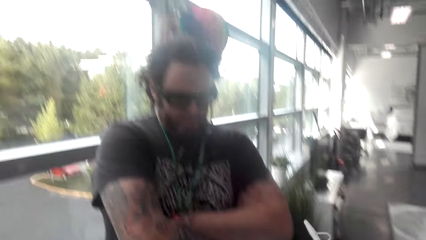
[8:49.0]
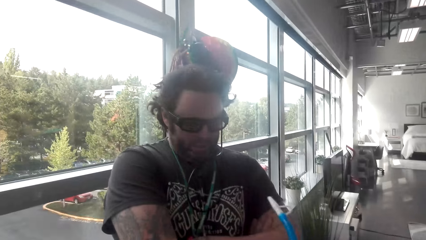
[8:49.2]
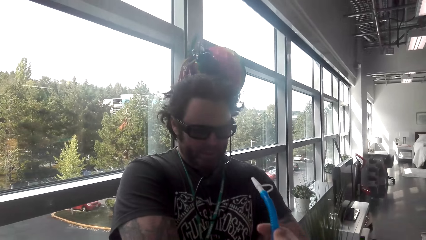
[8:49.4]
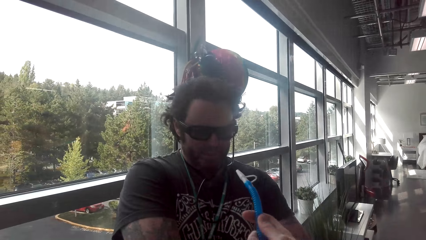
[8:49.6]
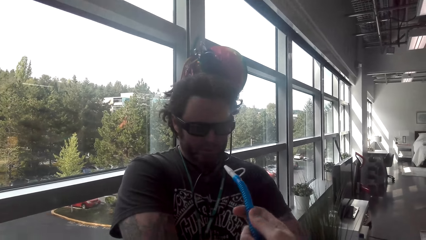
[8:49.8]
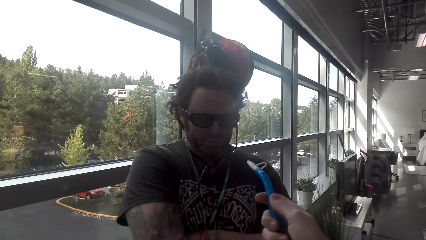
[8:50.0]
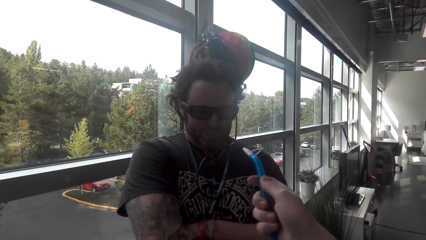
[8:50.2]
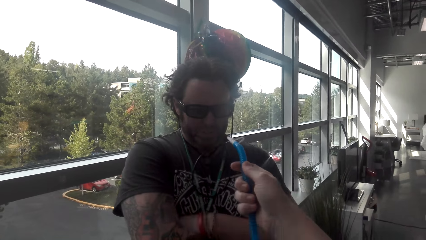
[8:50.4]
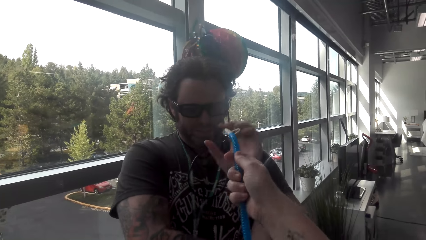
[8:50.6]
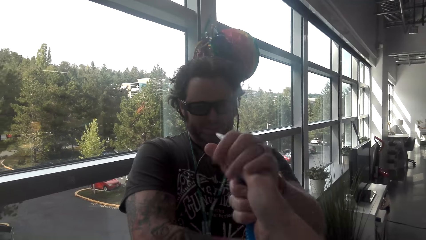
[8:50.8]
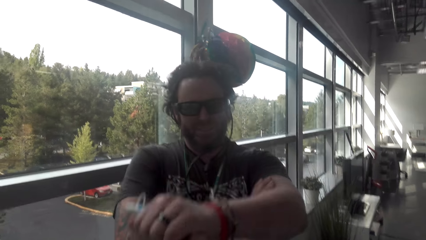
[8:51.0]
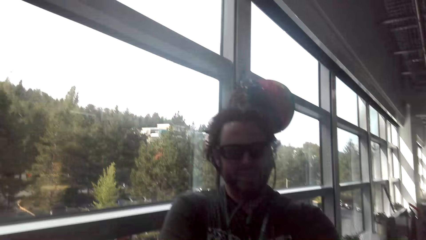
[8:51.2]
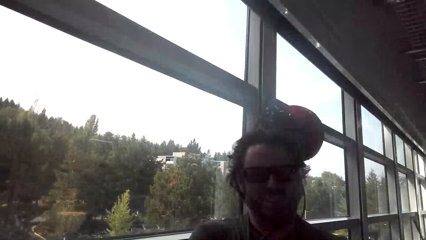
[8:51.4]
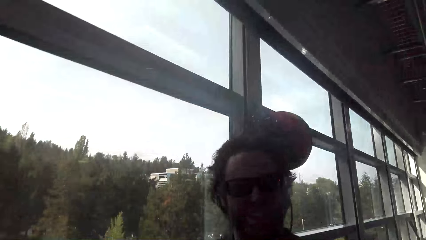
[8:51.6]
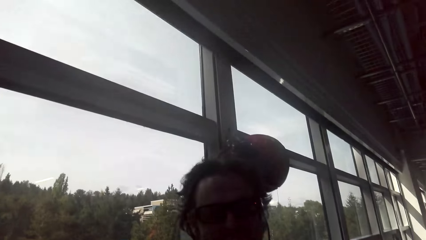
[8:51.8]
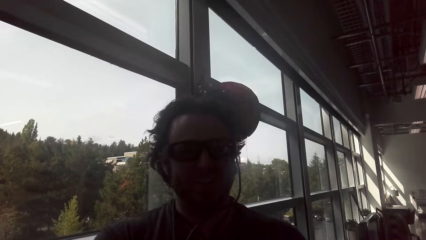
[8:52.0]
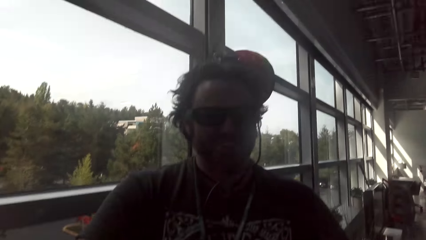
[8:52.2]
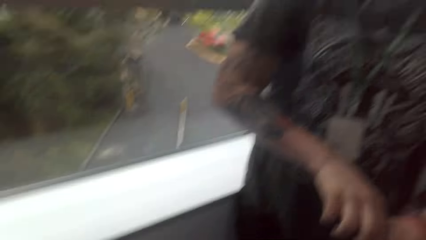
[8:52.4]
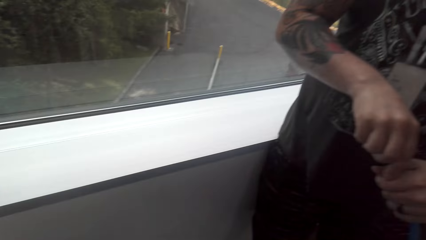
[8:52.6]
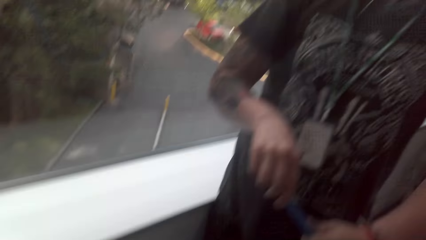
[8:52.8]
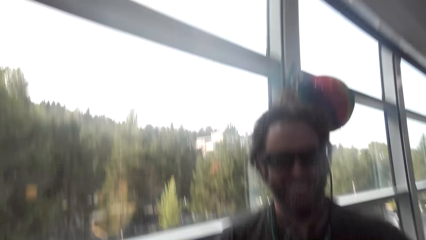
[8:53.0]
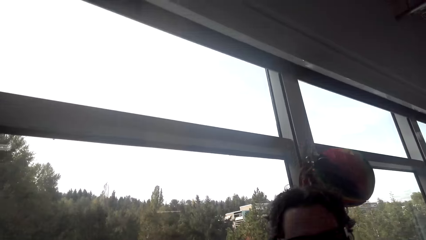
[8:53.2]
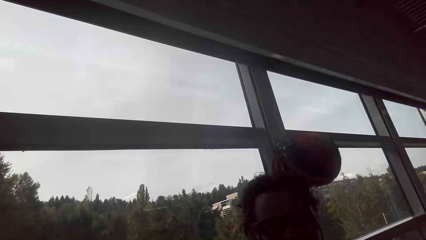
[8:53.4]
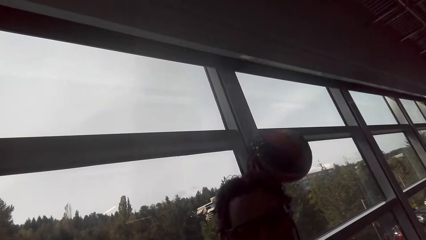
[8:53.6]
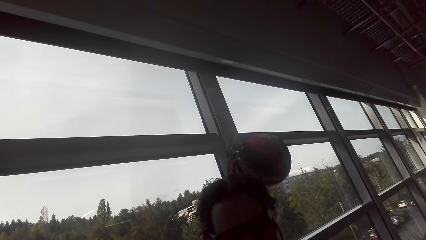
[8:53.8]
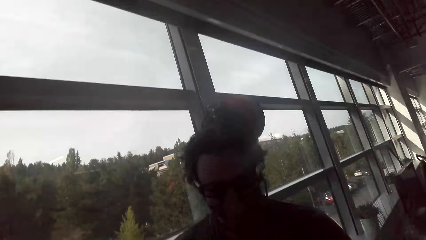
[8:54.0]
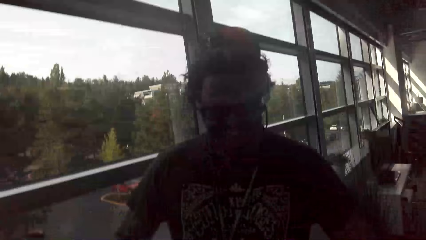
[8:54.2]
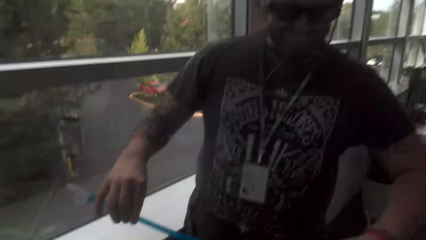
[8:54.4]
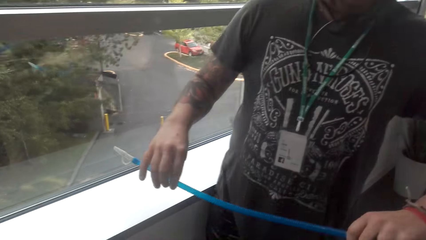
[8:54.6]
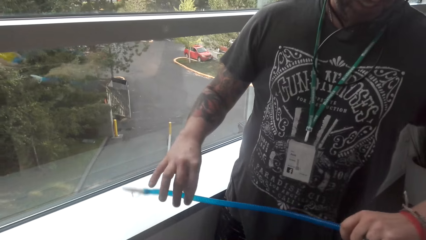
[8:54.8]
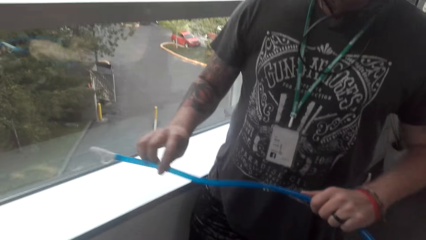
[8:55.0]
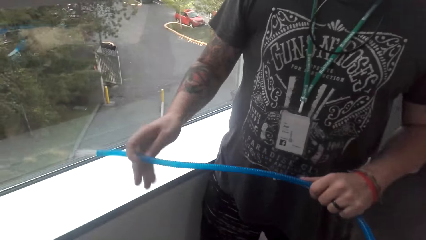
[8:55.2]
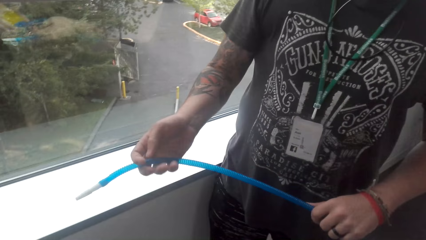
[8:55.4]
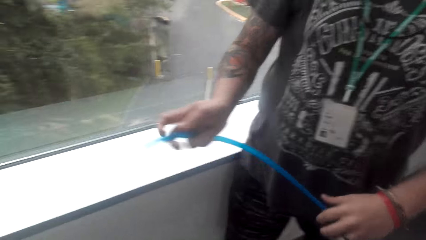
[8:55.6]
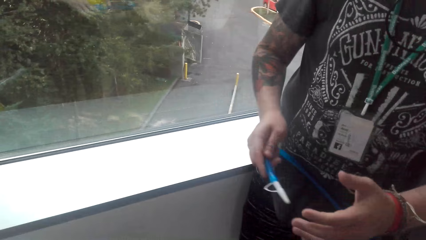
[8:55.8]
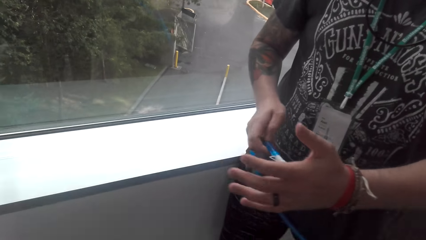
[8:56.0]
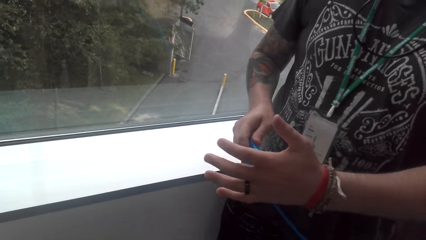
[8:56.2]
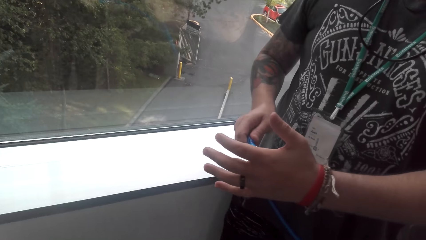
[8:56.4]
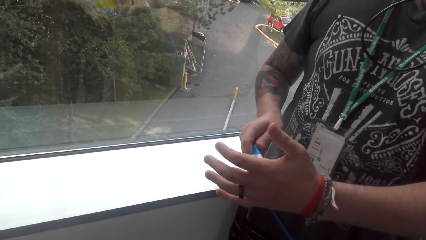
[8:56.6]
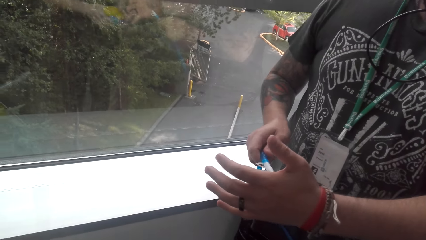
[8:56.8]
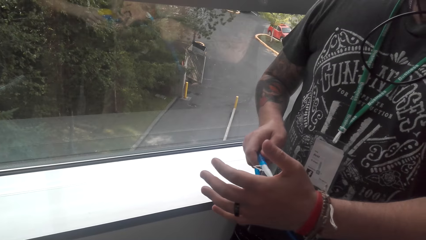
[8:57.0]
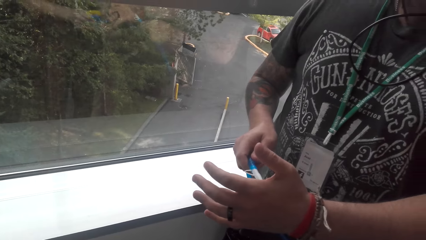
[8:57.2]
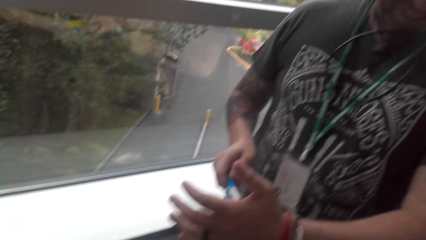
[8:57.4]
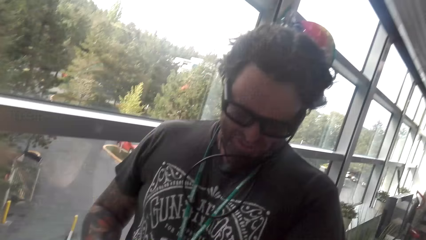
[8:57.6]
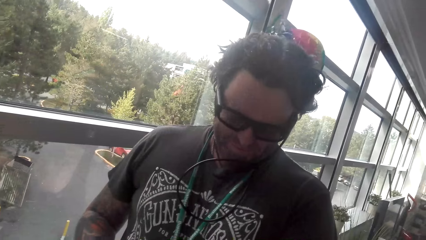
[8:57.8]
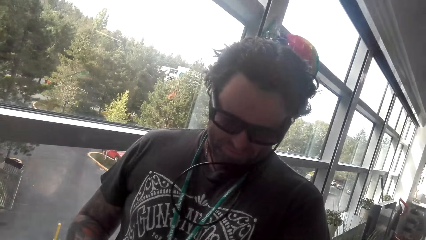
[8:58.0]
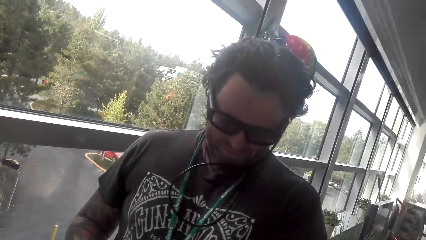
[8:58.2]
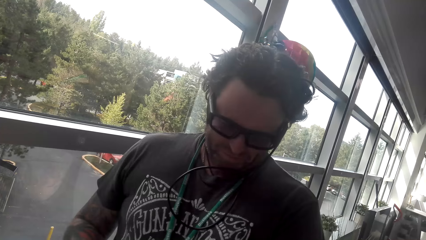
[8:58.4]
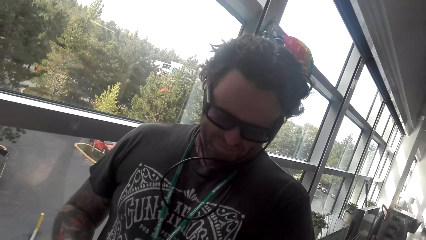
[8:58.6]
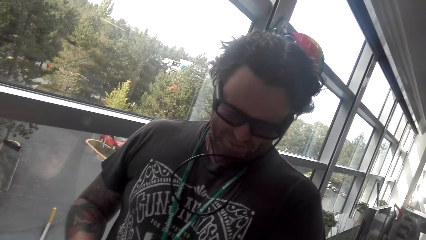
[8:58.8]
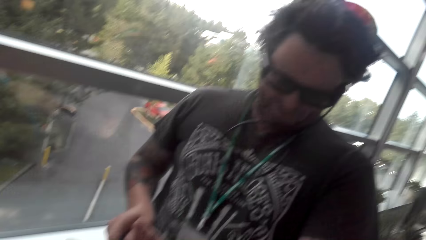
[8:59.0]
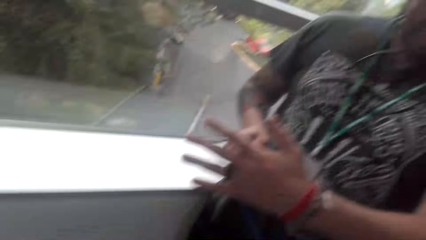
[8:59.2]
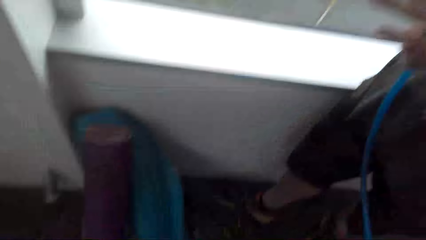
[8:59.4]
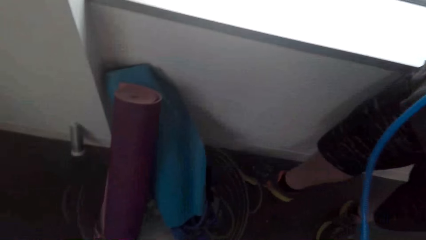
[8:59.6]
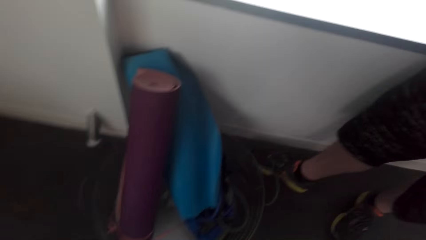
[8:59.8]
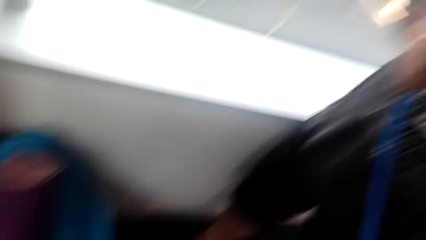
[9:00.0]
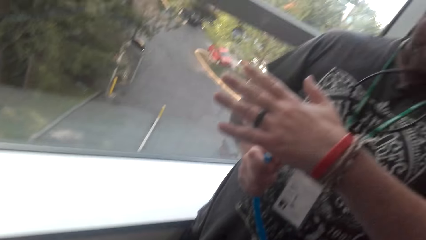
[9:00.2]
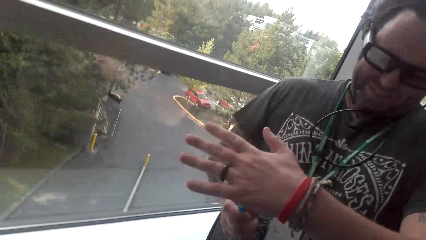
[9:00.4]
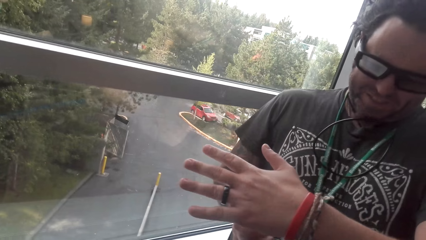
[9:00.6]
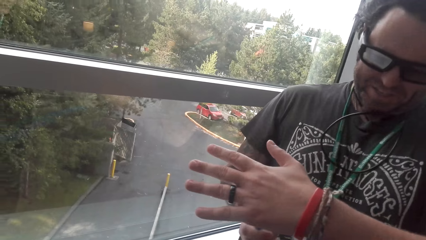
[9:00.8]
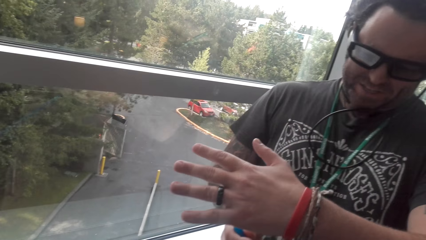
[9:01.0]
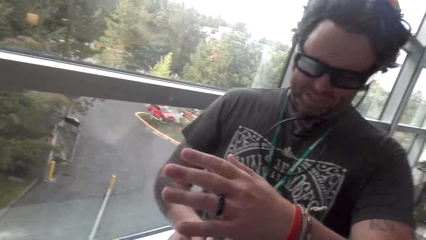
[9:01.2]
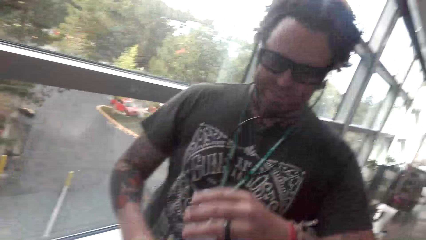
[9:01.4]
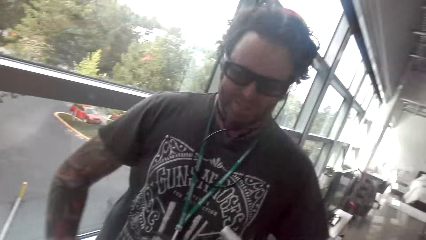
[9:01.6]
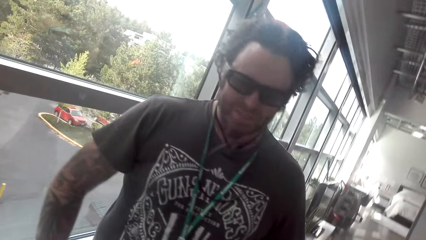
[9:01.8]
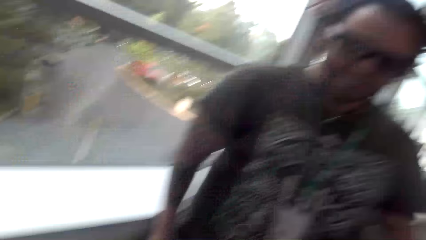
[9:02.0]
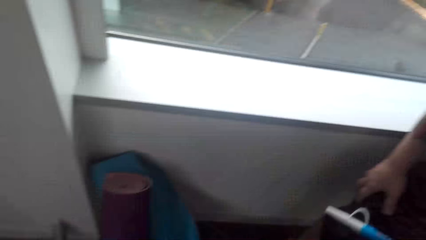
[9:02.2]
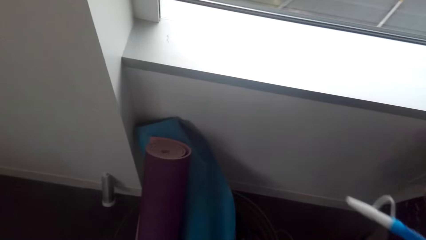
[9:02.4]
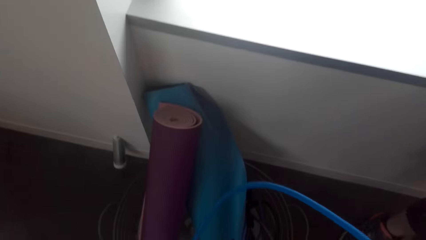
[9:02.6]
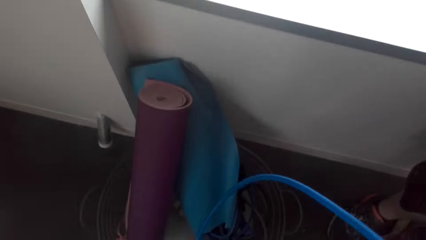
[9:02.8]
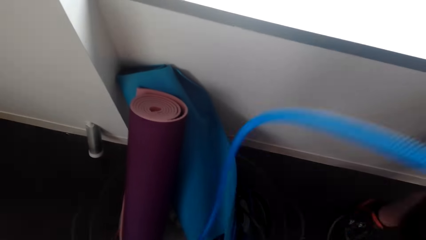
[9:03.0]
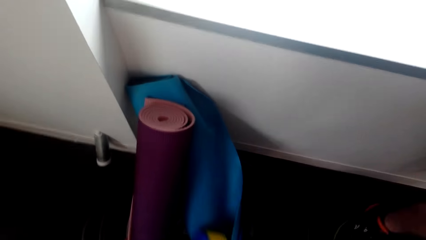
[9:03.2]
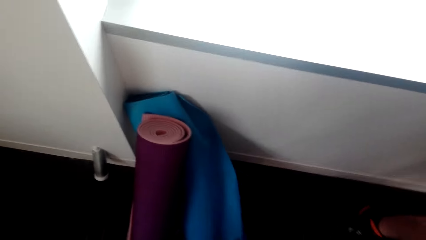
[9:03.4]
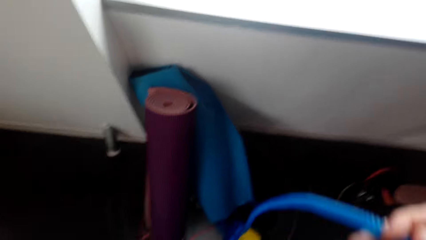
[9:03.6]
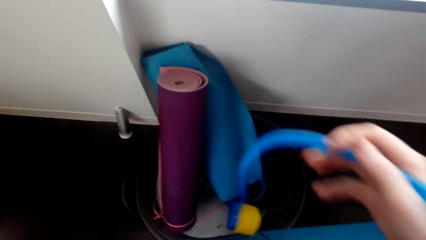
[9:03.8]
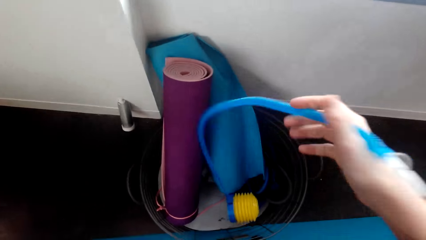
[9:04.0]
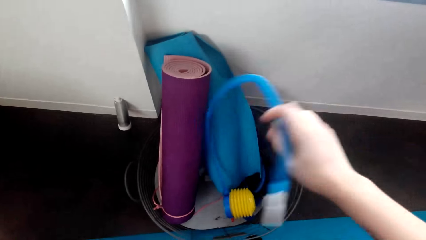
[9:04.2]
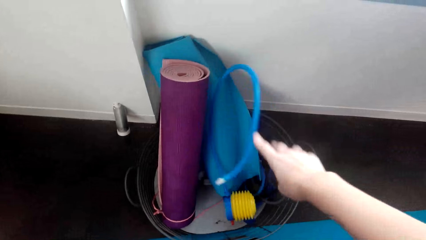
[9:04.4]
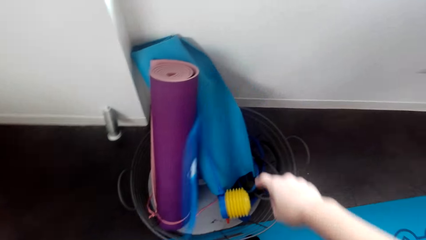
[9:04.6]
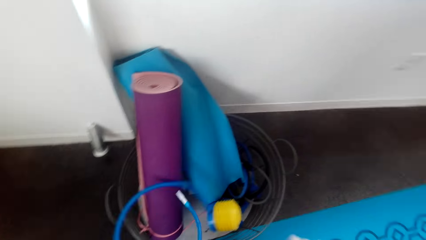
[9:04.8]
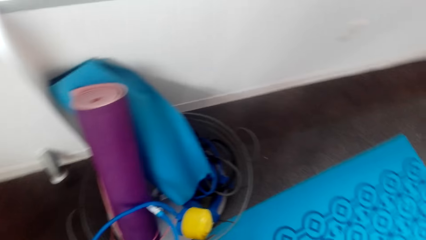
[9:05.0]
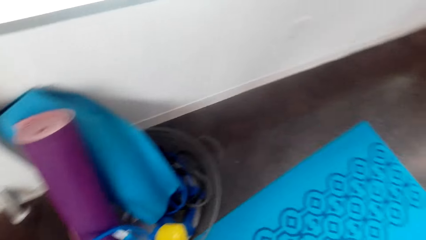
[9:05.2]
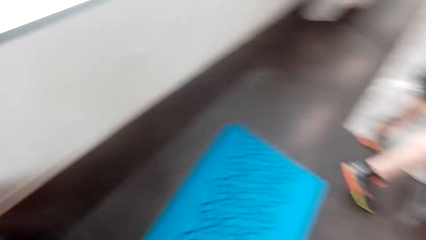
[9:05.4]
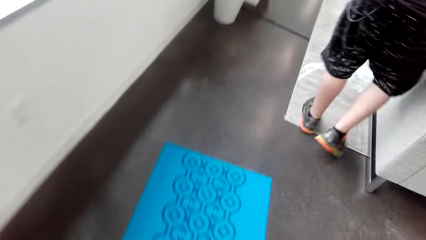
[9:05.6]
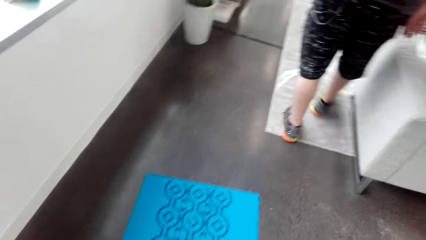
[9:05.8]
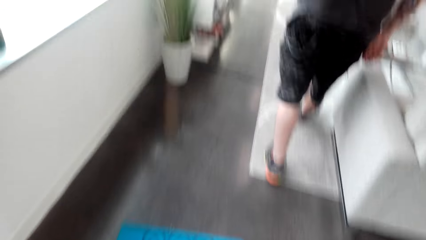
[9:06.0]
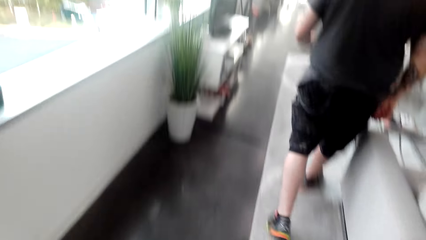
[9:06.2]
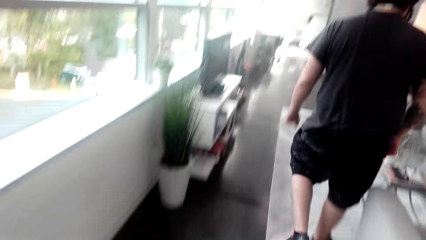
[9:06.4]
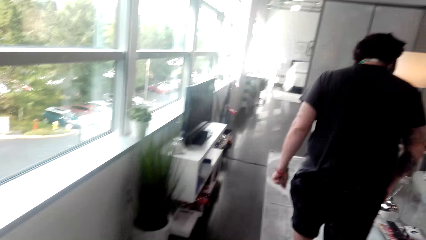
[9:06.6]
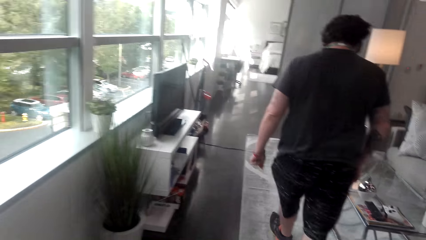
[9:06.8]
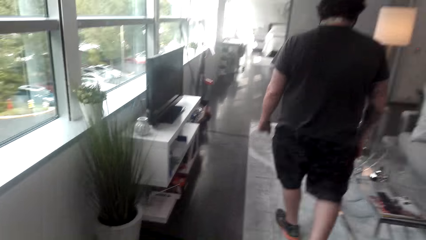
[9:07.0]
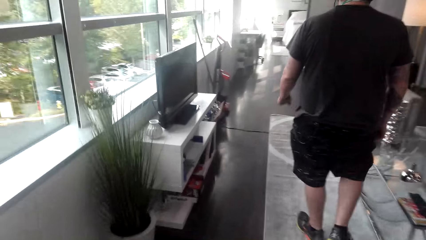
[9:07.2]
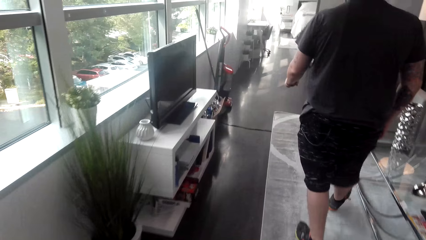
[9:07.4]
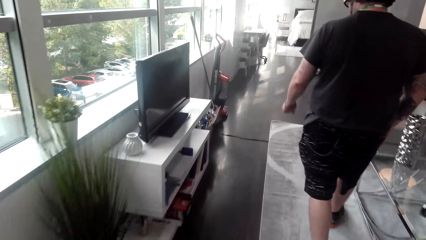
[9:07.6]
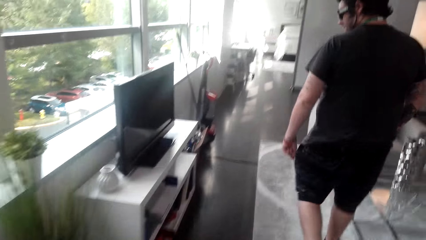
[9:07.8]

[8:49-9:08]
The camera wearer puts the pump on a man's face. Another man holds something and grabs the pump. The camera wearer looks around. The other man does something. The camera wearer looks at the other man. They look down. They look at the other man. They put the pump down. They drop something in the bucket. The other man moves around. The camera wearer moves around.
